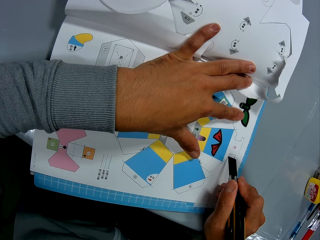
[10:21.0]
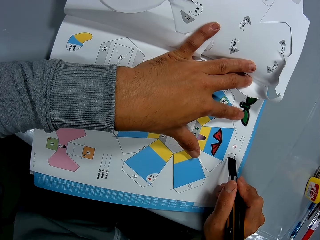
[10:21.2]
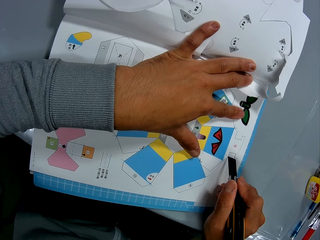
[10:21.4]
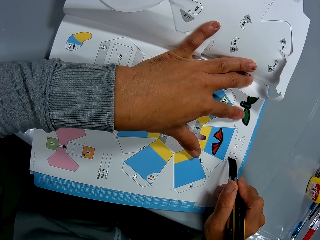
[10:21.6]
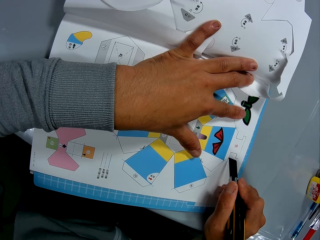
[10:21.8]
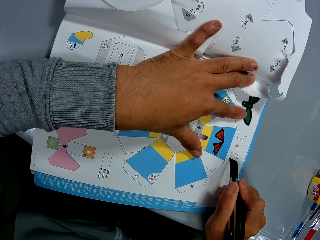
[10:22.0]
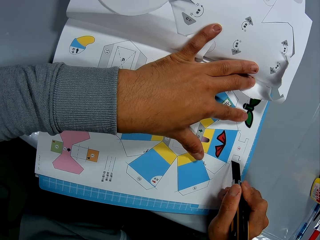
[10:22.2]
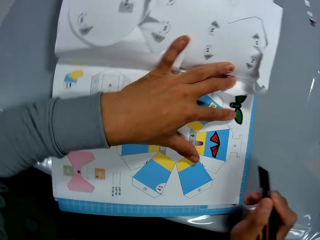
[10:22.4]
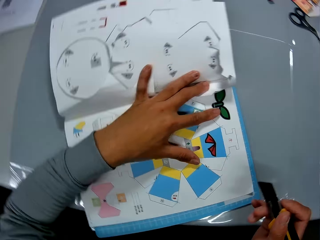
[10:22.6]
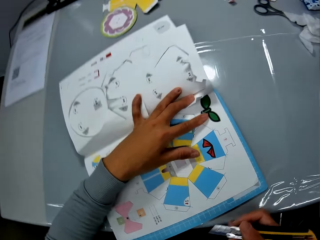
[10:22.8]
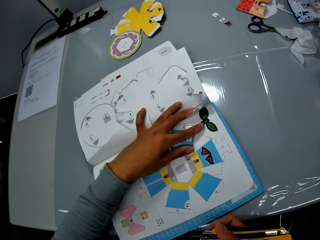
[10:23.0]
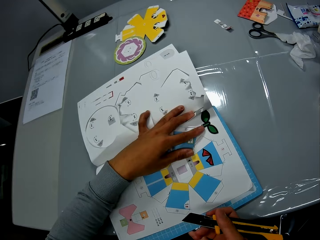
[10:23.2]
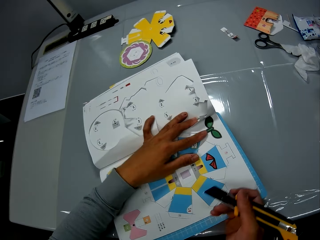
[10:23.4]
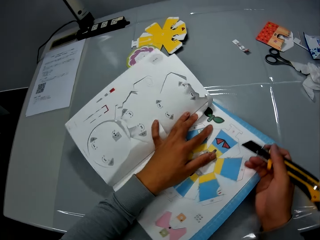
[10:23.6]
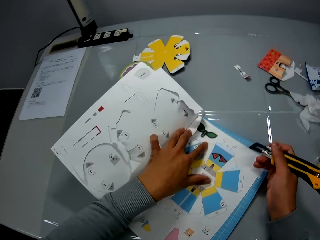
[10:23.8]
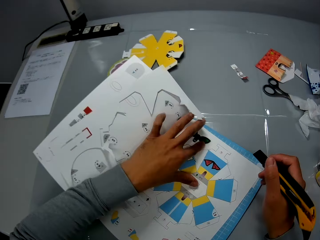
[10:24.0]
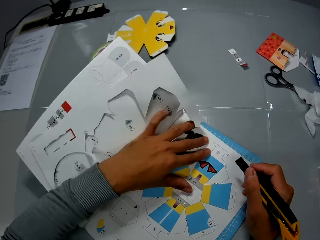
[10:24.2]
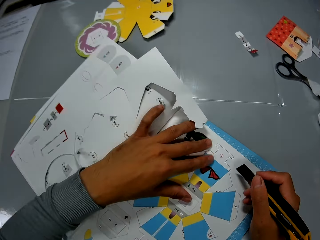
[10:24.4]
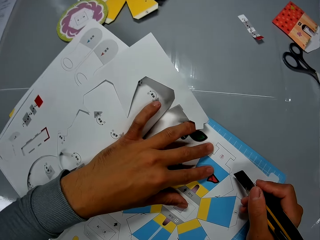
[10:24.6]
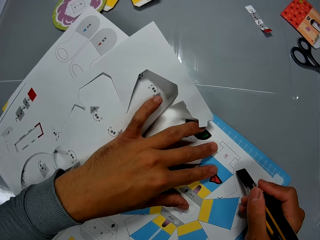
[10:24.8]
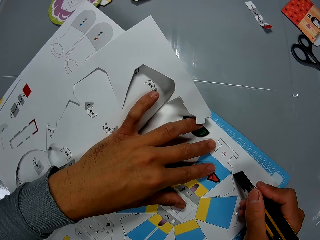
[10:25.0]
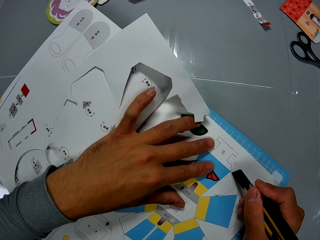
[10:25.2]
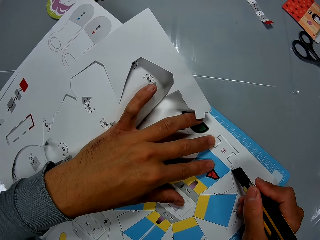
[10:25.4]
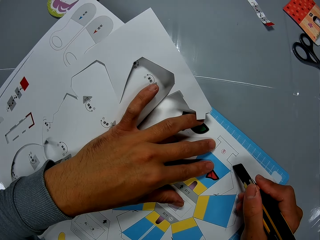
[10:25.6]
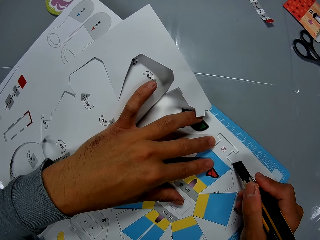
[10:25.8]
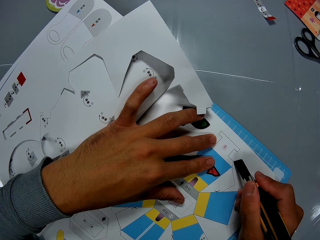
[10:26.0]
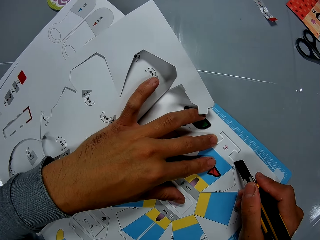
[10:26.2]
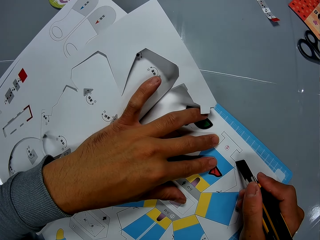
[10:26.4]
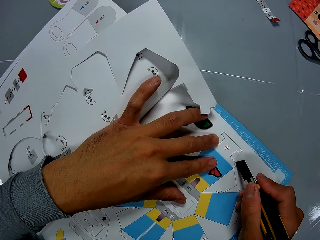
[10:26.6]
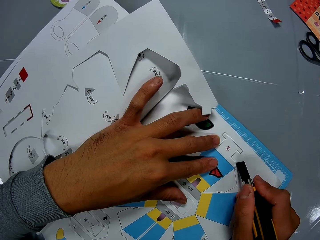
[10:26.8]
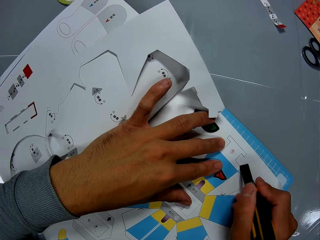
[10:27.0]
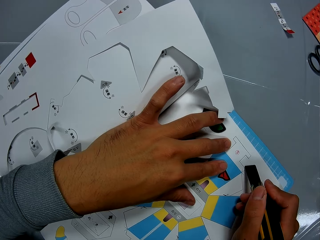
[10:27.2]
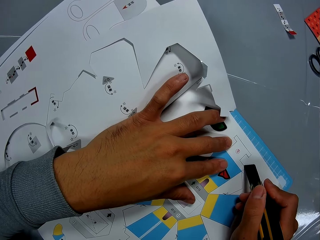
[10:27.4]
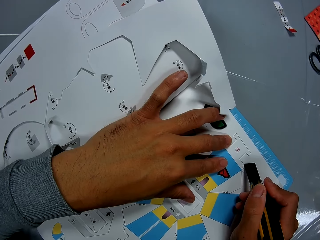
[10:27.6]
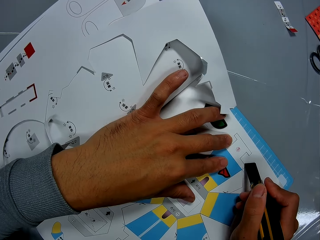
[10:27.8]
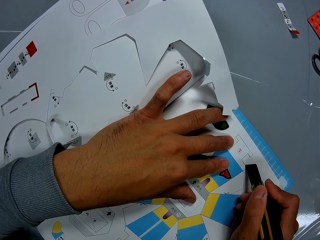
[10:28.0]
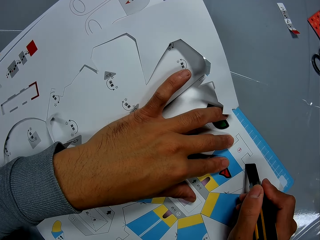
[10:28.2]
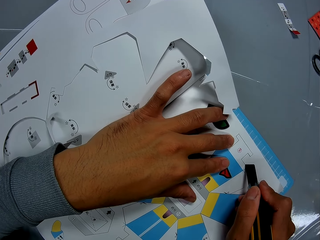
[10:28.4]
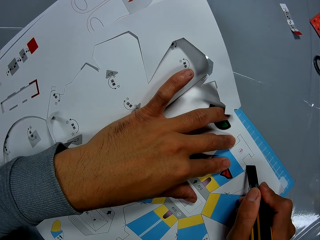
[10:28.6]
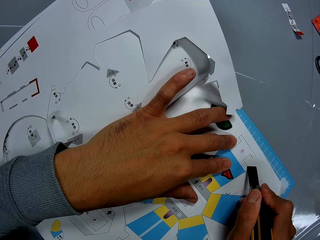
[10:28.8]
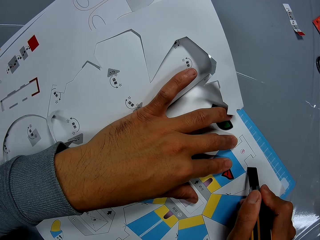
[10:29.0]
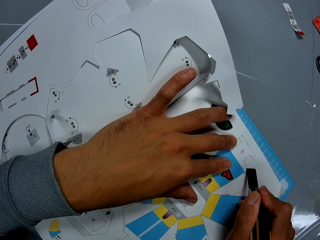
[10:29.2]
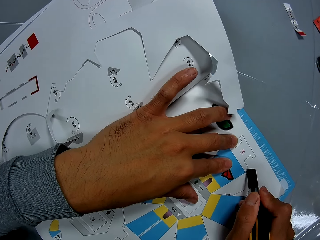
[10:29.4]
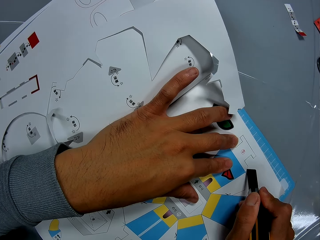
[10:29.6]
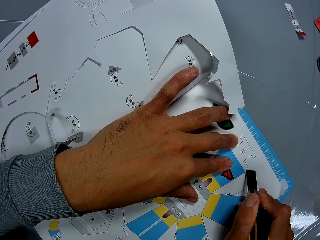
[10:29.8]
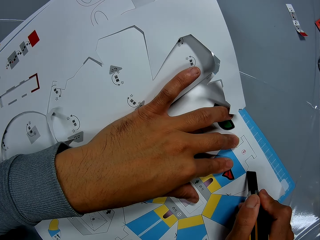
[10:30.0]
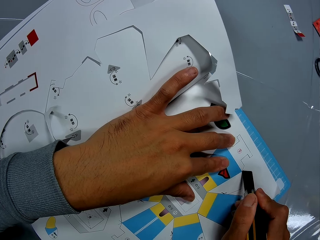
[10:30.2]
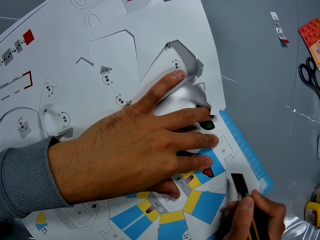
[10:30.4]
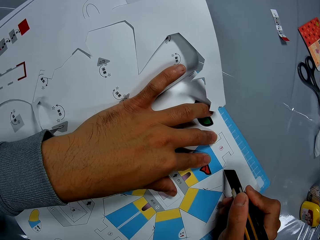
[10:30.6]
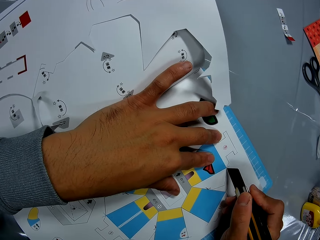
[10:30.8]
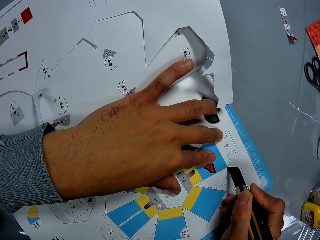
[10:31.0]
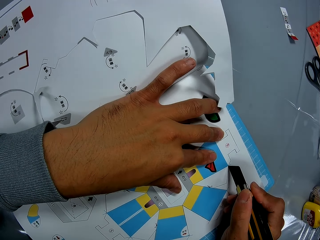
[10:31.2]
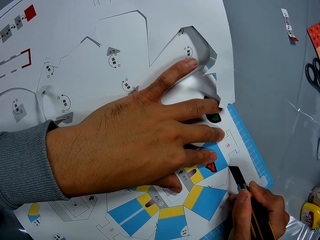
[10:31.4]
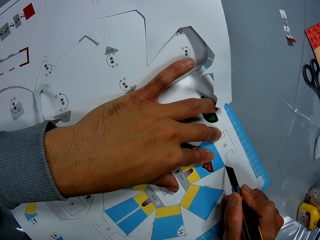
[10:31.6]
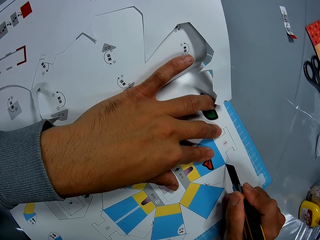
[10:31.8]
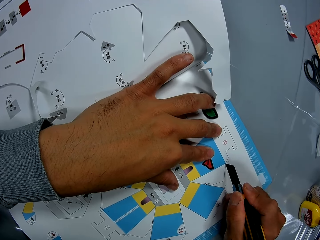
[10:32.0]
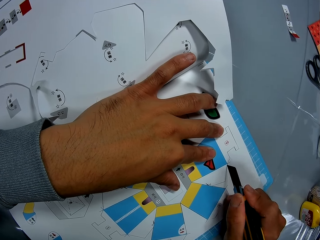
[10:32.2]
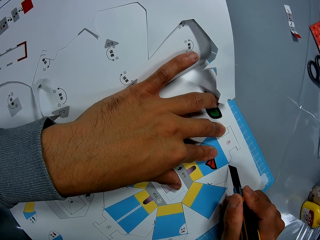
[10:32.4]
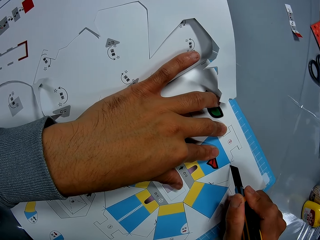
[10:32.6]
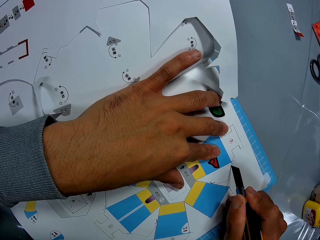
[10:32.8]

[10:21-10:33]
The camera wearer adjusts the book on a cutting mat on the table with his hands. He cuts the book on the table, with the cutter in his right hand and his left hand on the book.

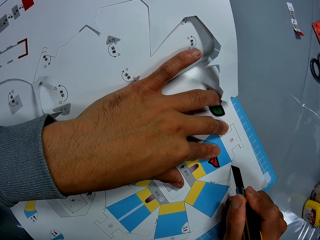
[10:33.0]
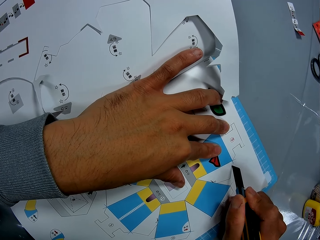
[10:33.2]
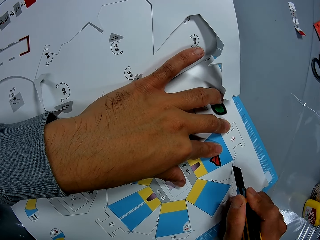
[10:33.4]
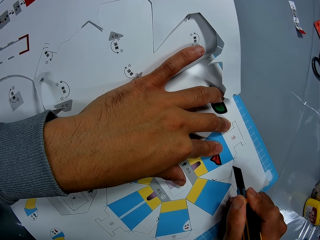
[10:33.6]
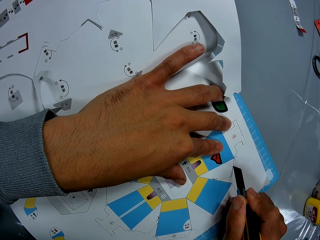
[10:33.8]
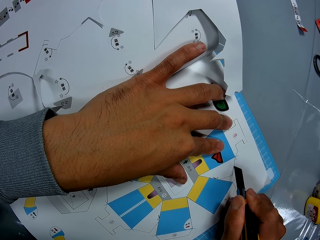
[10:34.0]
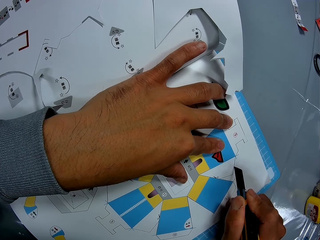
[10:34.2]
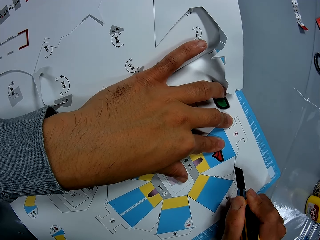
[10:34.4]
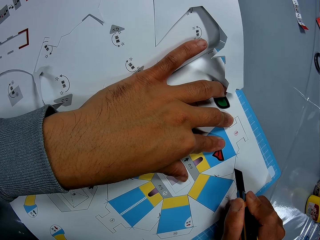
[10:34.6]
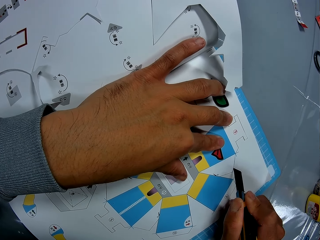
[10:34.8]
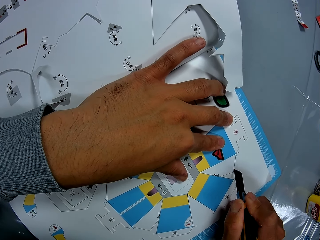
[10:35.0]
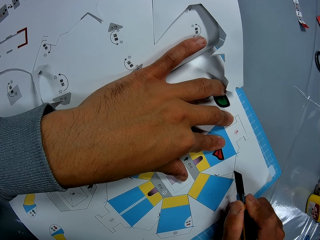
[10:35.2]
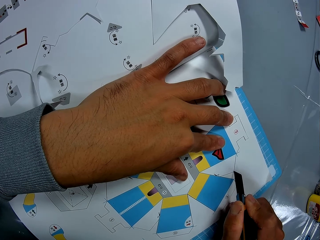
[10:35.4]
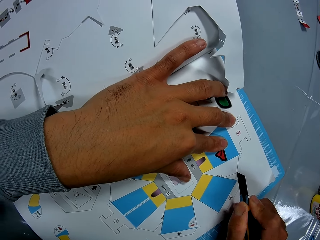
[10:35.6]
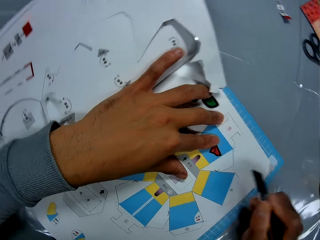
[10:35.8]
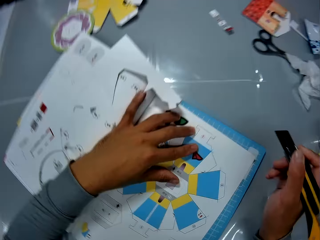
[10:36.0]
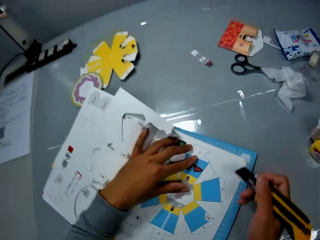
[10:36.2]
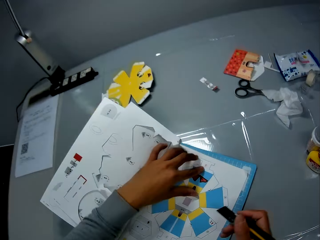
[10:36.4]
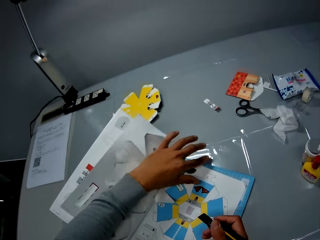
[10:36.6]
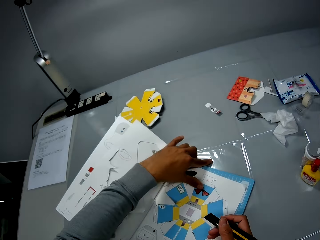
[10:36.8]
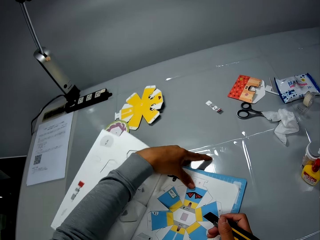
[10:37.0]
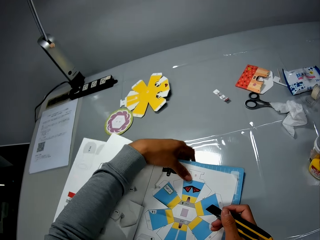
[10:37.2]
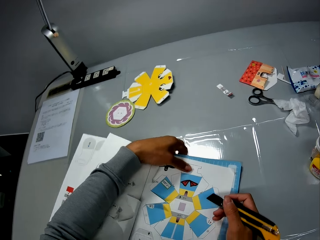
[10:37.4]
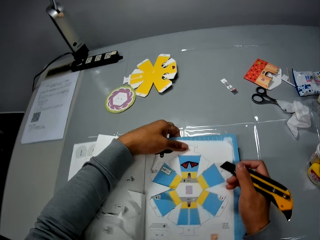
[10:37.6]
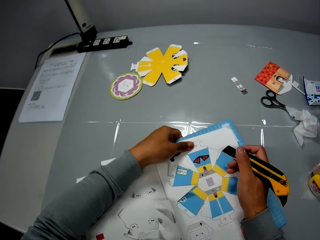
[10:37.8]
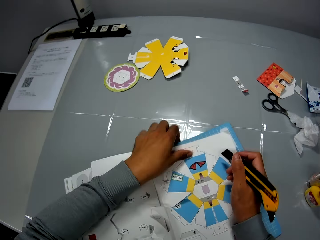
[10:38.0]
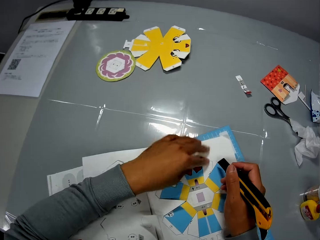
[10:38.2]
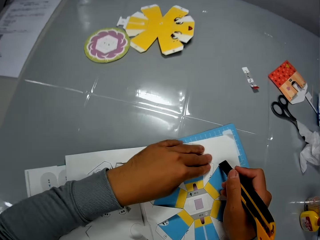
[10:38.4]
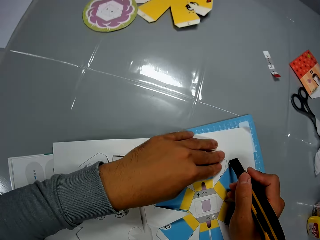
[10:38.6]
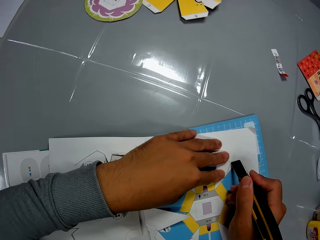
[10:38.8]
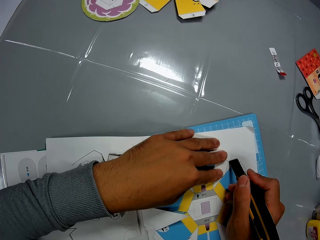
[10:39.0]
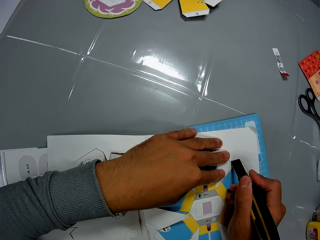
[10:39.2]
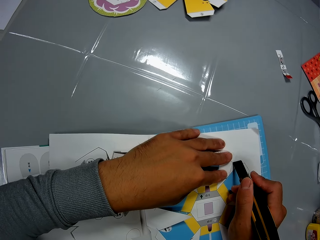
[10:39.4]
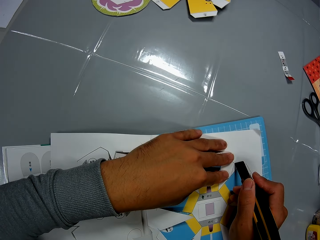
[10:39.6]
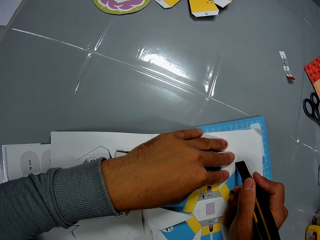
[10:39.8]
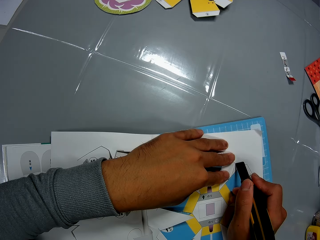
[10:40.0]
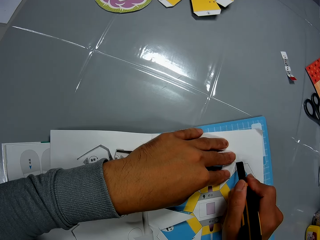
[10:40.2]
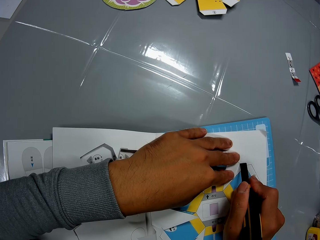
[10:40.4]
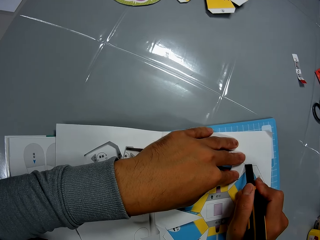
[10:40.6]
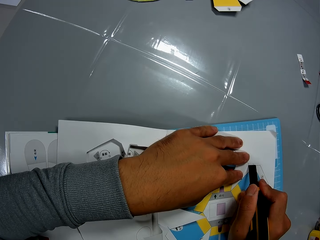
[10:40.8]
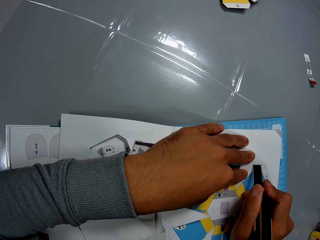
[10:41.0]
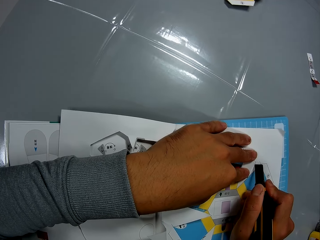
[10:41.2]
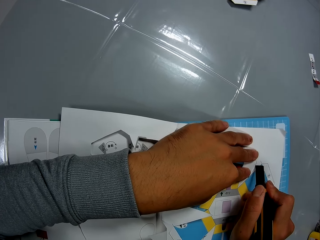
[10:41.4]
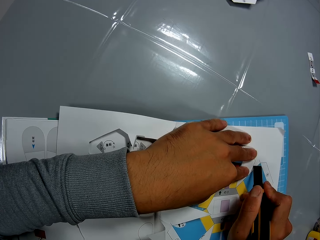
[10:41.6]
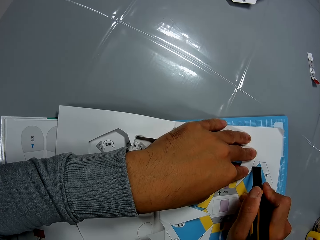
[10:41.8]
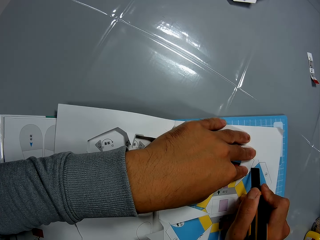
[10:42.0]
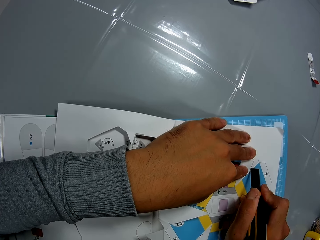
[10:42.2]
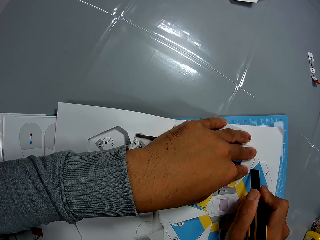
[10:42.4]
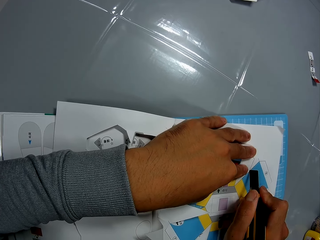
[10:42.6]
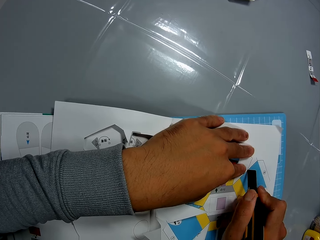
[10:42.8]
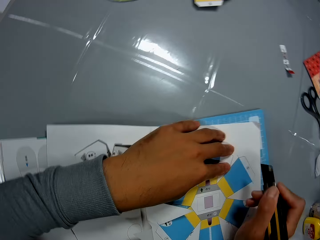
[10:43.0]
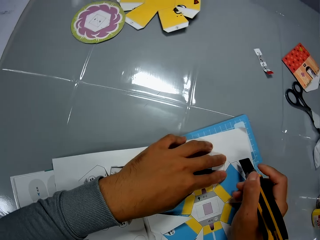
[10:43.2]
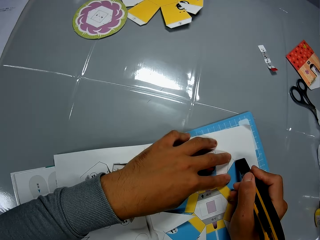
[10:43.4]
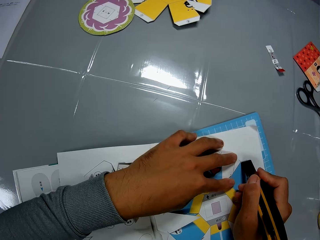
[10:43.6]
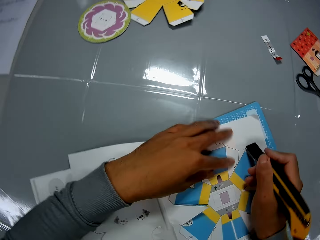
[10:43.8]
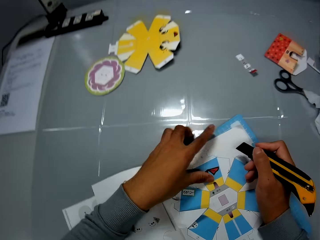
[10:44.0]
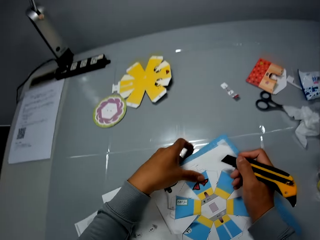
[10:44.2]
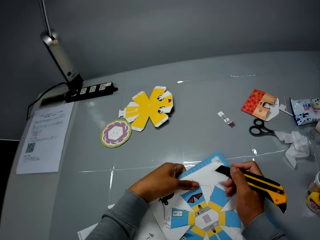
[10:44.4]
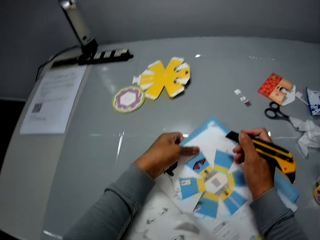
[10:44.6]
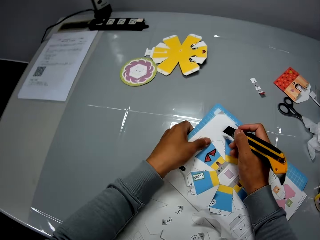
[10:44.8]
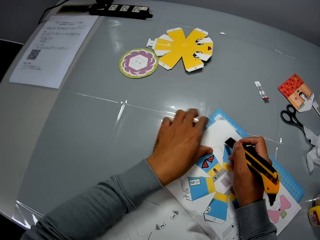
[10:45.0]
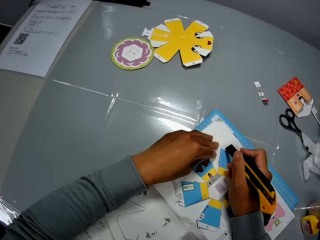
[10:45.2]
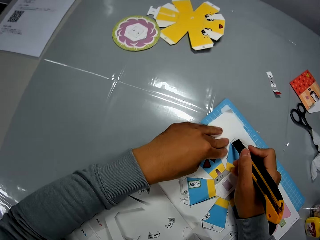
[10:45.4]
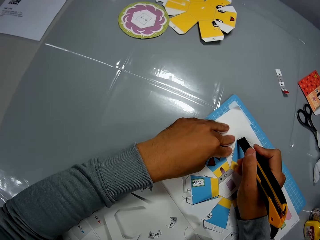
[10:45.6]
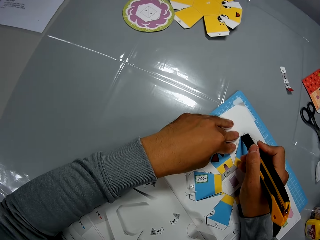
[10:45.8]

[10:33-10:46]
The camera wearer adjusts the book on a cutting mat on the table with his hands. He cuts the book on the table, with the cutter in his right hand and his left hand on the book. He adjusts the book on the cutting mat on the table with his hands. He cuts the book on the table, with the cutter in his right hand and his left hand on the book.
